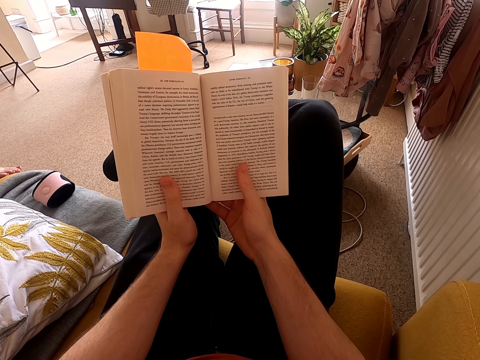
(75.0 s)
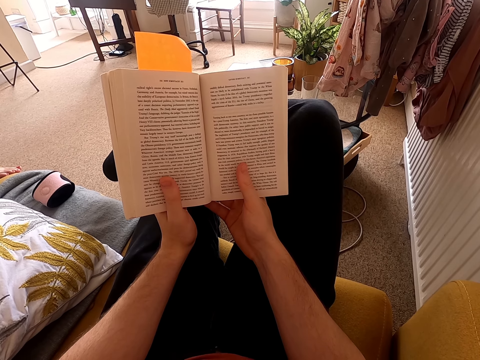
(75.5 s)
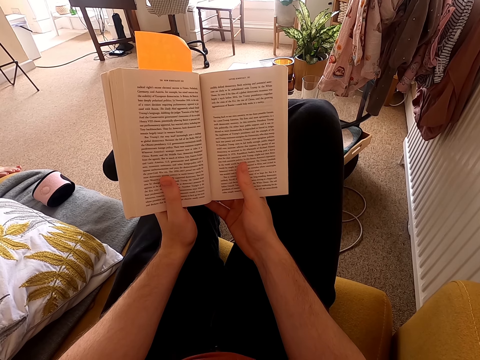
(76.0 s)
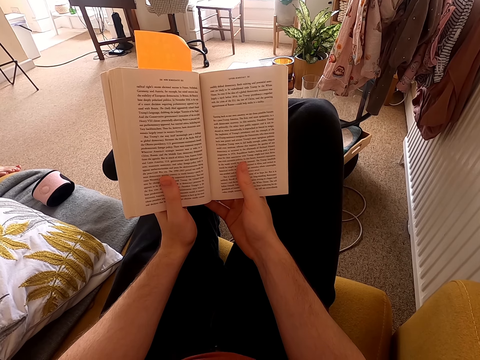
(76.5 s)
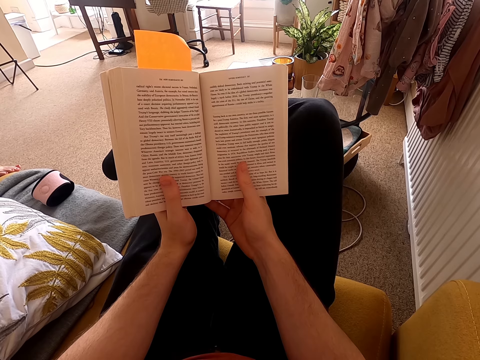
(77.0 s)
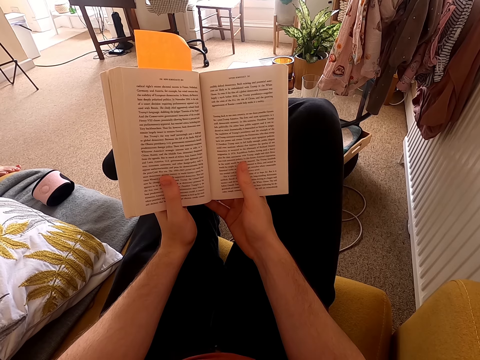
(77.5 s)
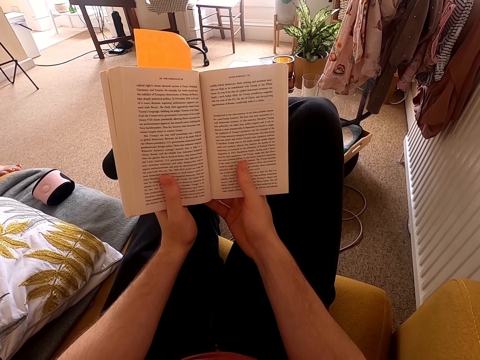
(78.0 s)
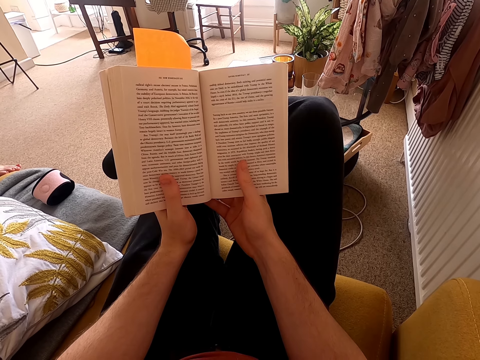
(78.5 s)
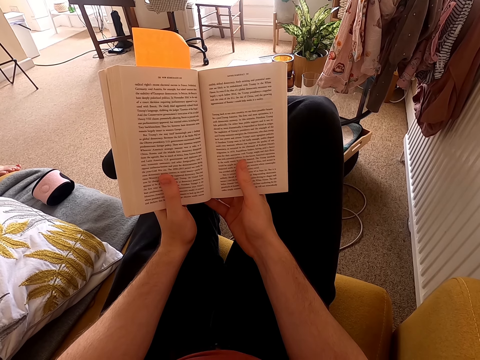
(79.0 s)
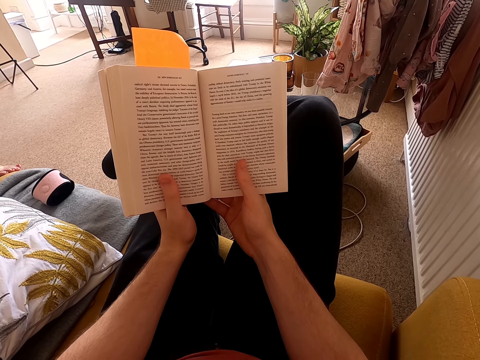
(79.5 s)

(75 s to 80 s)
The camera wearer reads a book.

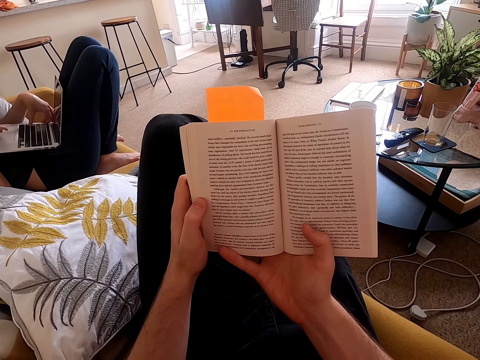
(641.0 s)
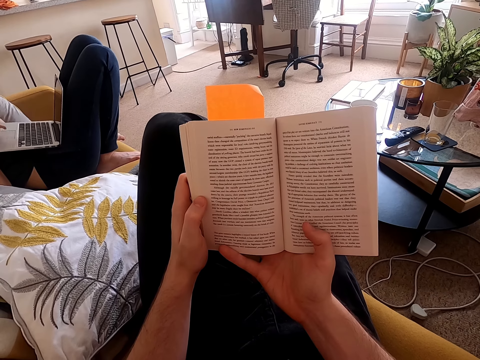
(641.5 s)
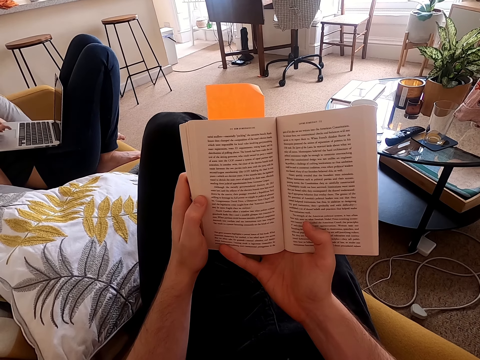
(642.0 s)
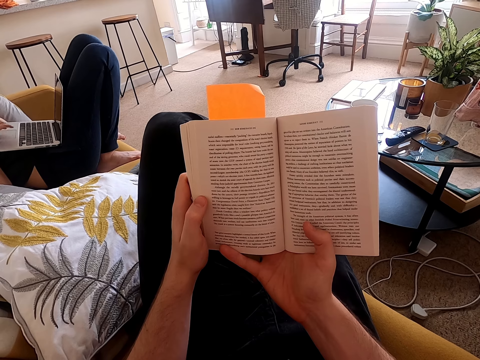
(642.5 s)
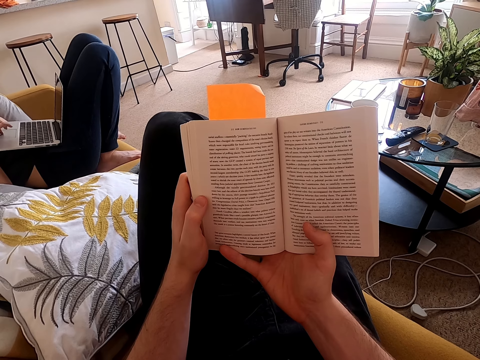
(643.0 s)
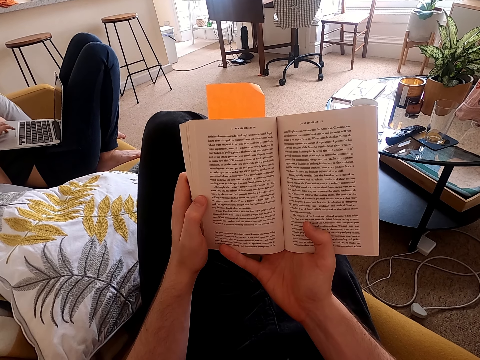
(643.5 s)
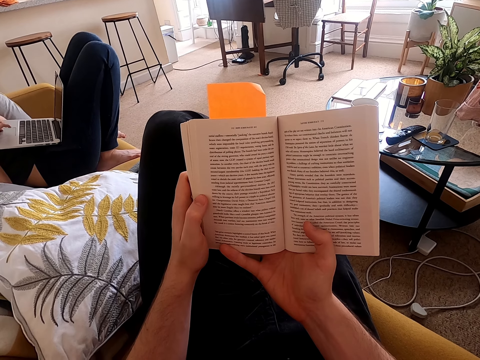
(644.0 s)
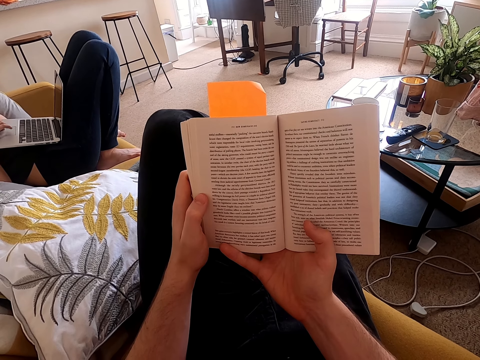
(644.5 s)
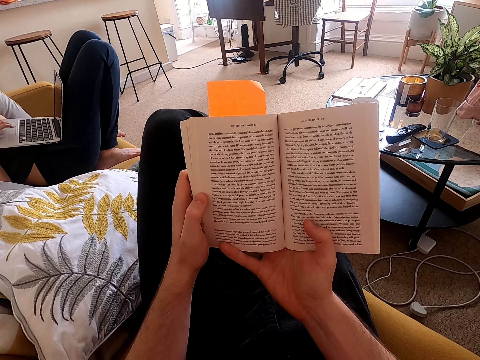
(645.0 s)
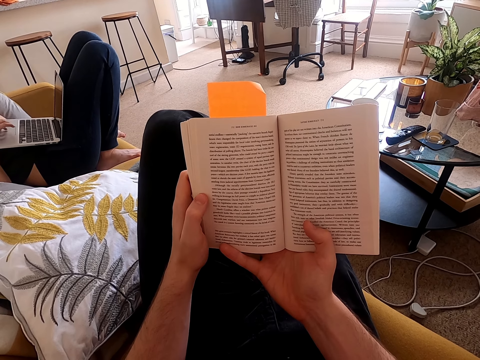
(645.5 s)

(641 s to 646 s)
The camera wearer reads a book.

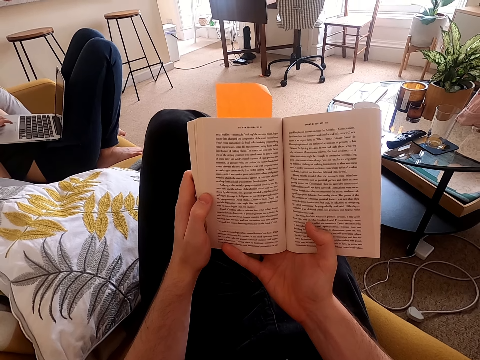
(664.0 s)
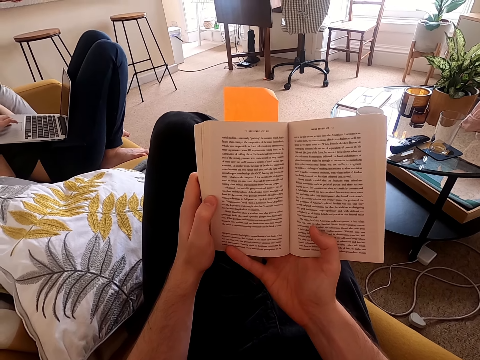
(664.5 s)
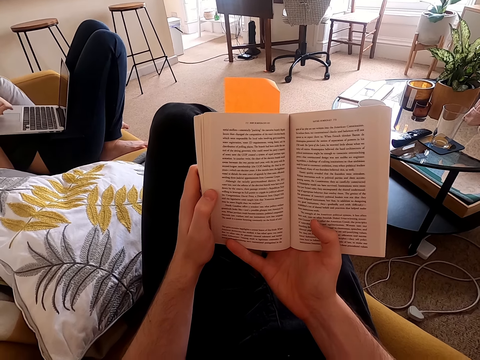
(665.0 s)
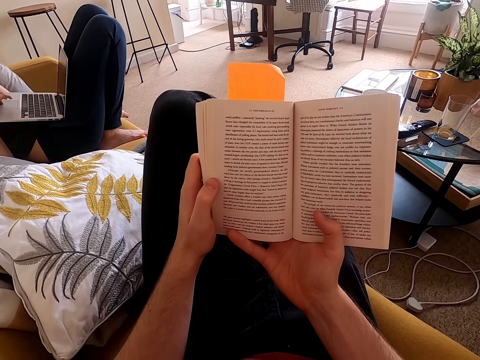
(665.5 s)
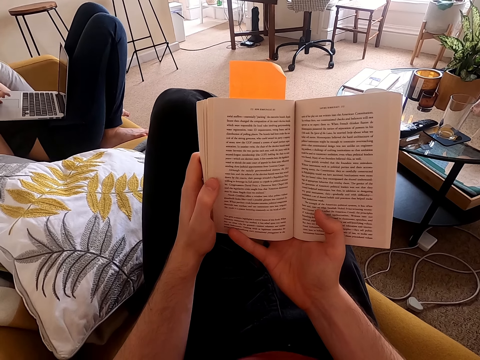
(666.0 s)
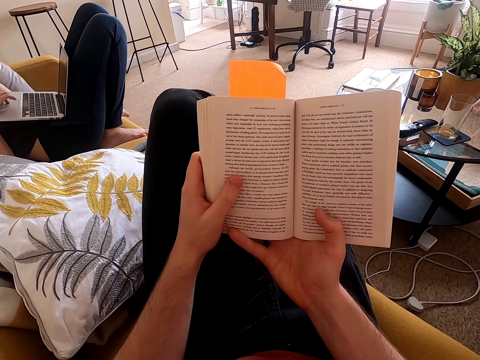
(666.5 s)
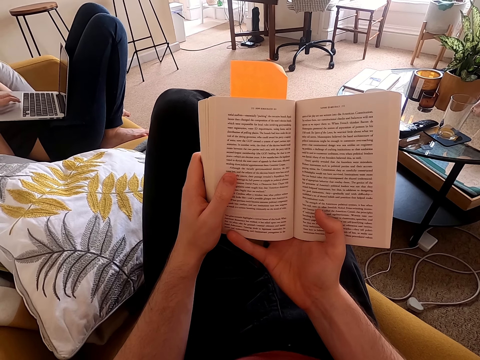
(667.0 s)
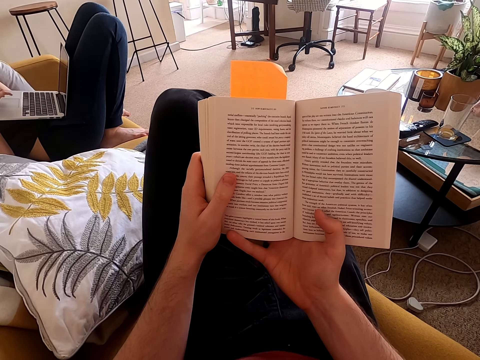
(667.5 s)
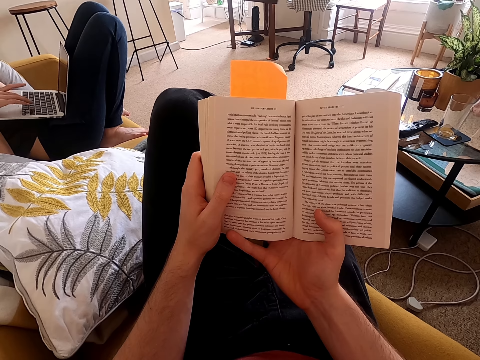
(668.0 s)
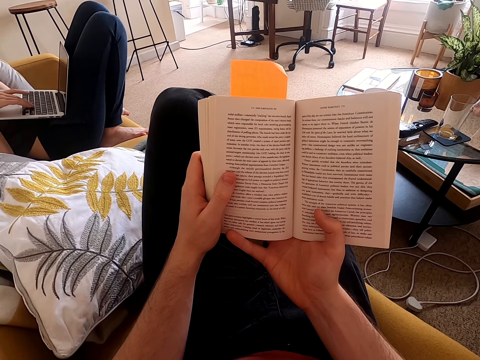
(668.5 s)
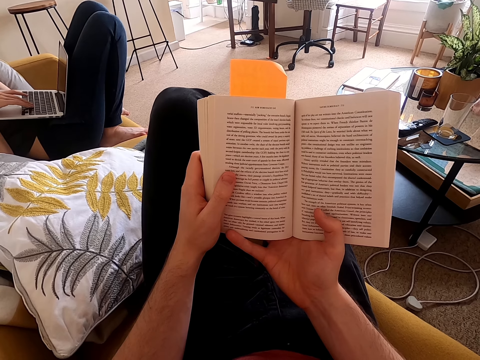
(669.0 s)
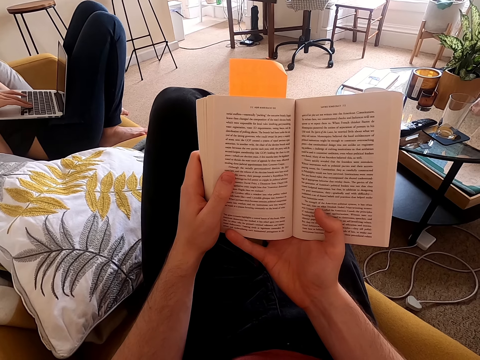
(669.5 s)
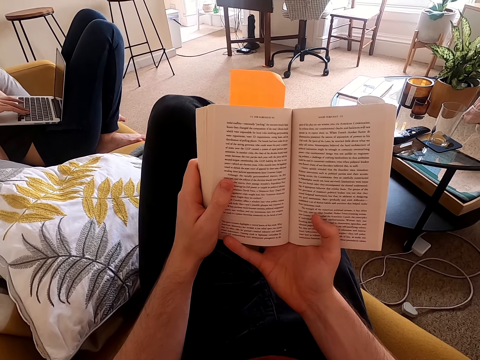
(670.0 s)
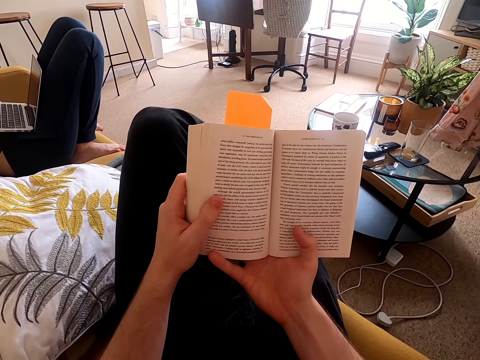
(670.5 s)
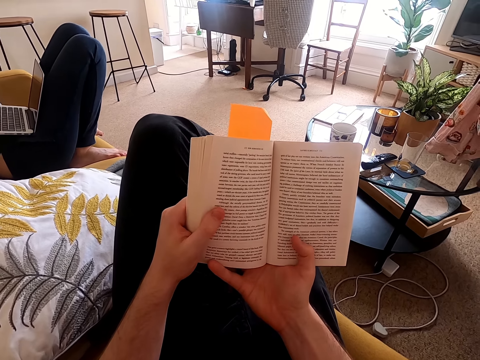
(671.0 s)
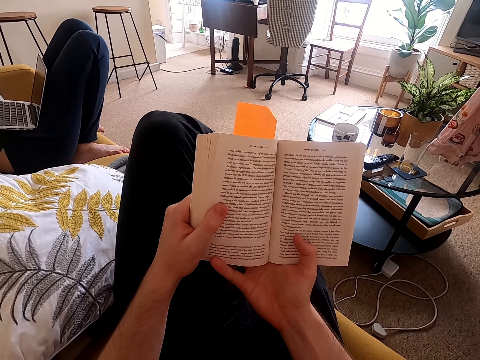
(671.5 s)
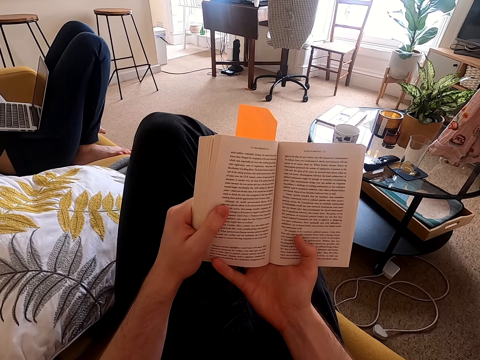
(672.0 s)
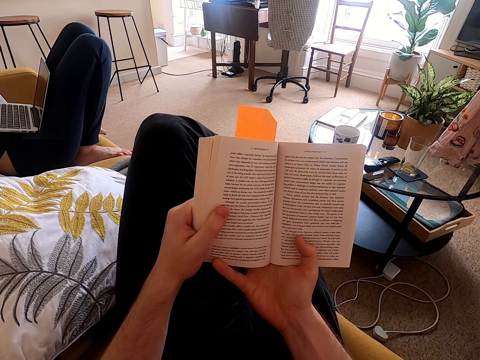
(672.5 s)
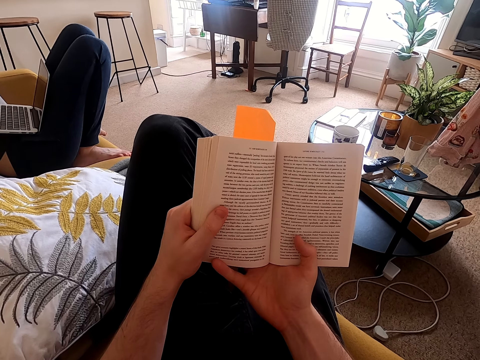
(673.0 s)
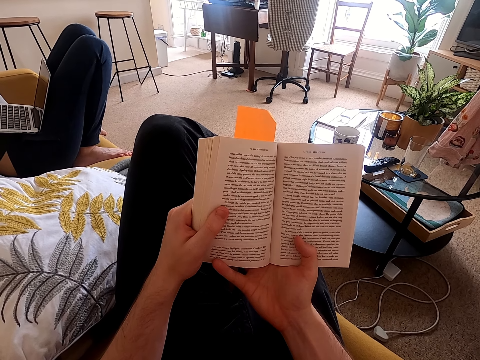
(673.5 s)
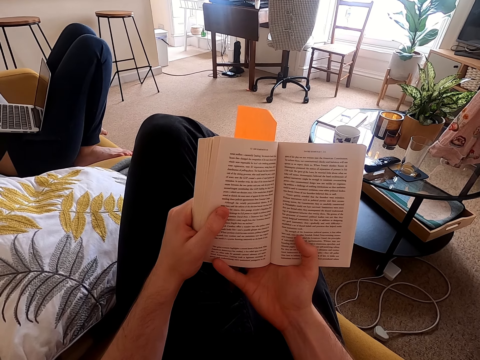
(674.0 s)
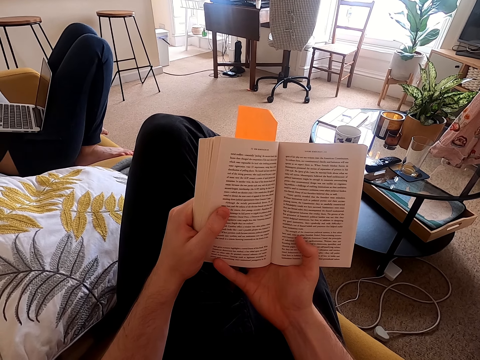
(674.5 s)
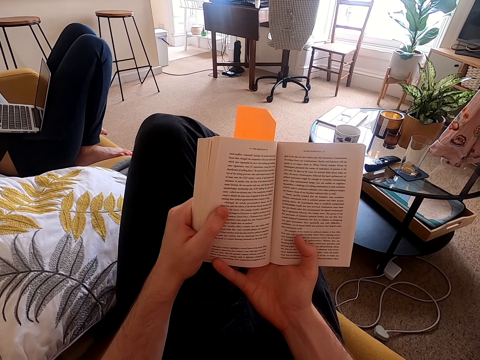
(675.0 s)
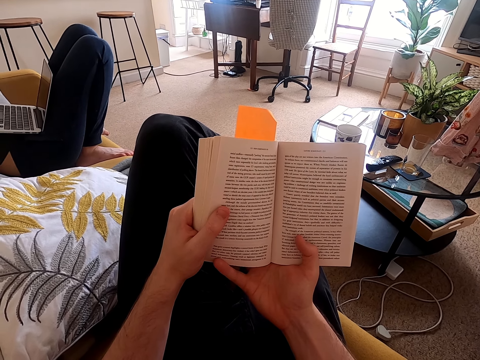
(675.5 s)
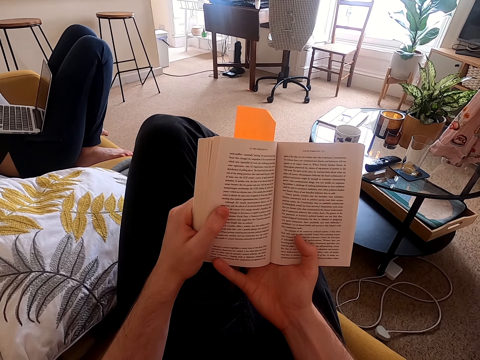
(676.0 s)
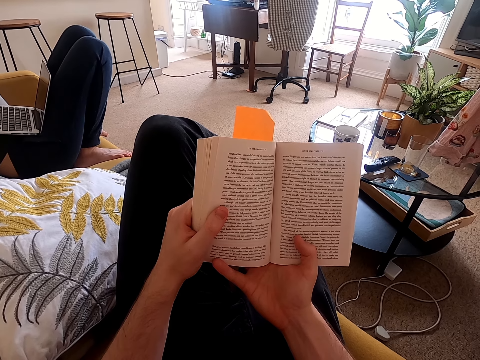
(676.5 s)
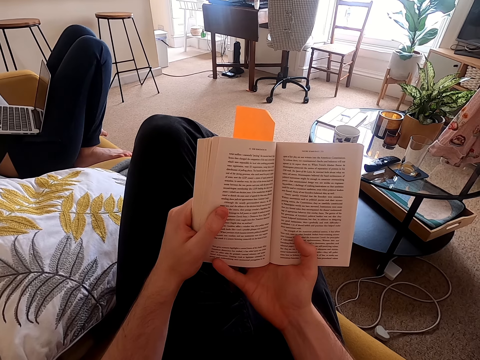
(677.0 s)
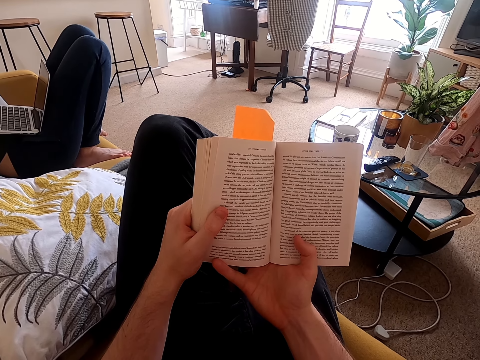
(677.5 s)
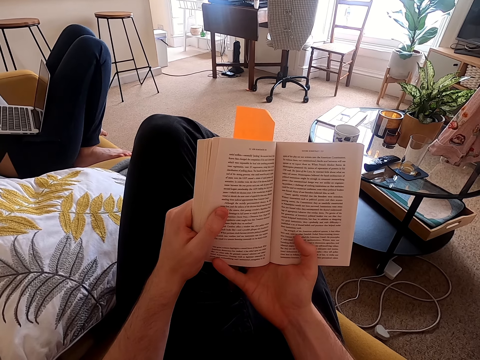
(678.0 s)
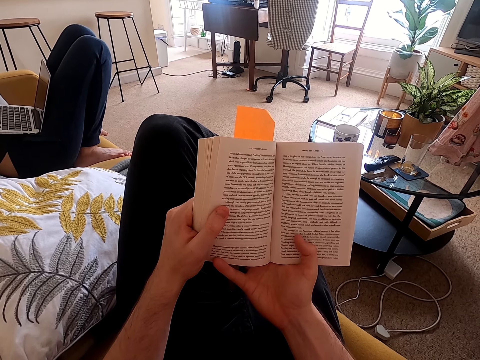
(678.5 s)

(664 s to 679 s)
The camera wearer looks around a room. He moves his left thumb. He moves his finger on a page. He reads a book. He holds the book with both hands. He adjusts the book on his lap. He reads the book.

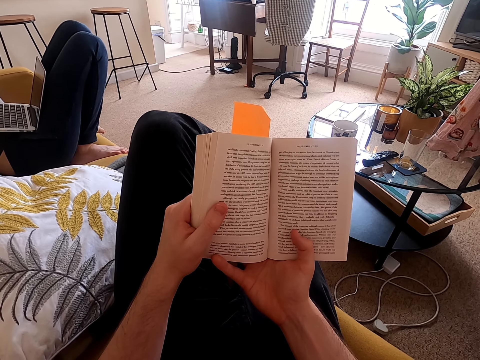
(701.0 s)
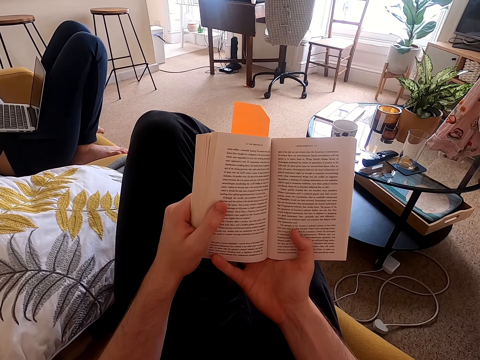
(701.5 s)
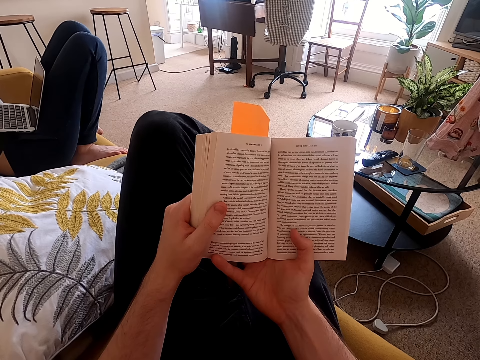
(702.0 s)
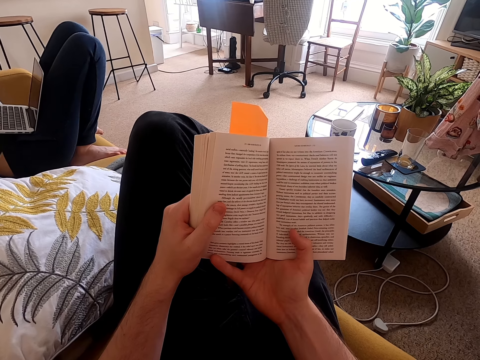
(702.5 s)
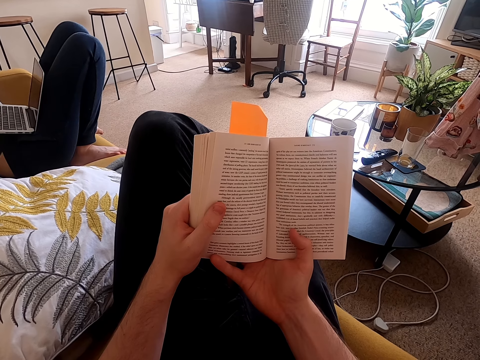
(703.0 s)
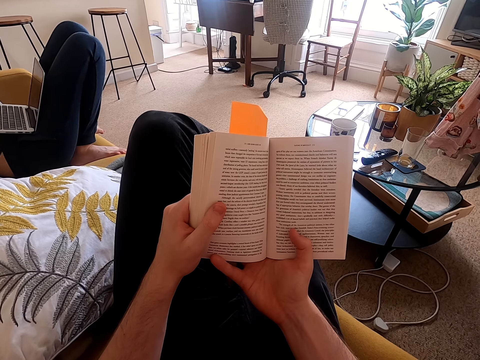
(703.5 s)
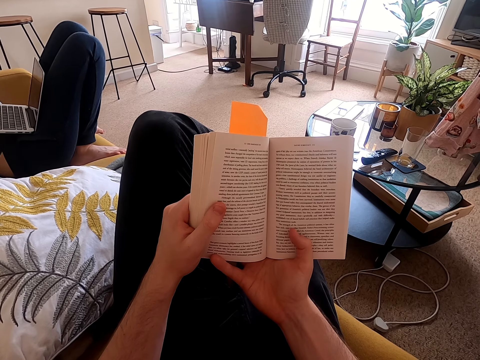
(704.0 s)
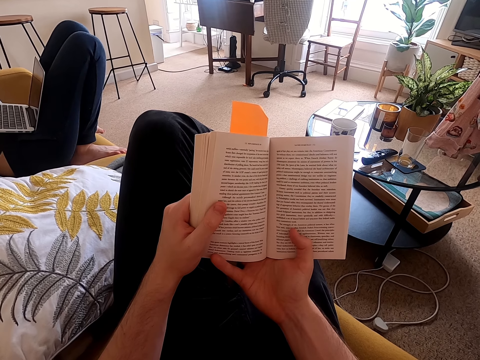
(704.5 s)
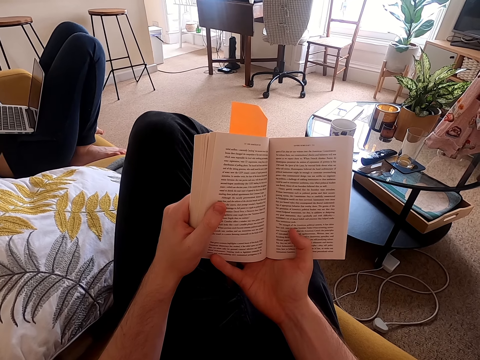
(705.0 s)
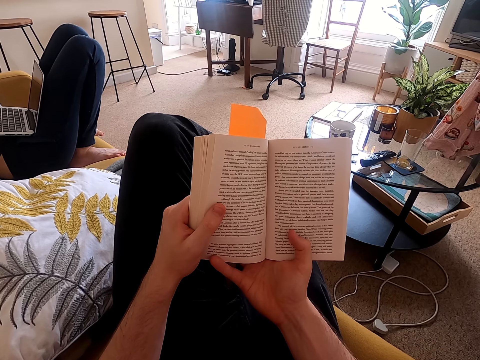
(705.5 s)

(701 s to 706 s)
A lady moves her feet on a couch. The camera wearer reads a book.
